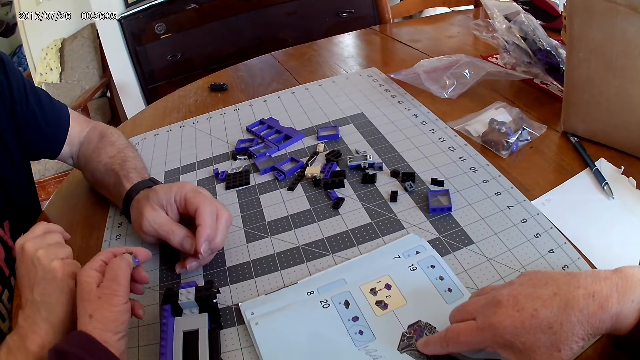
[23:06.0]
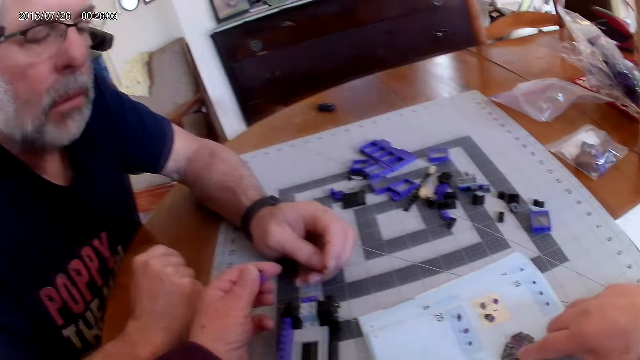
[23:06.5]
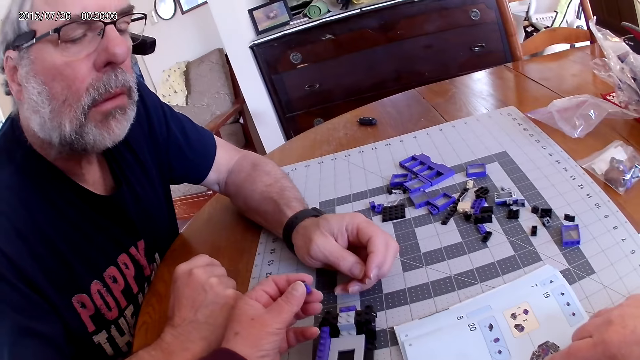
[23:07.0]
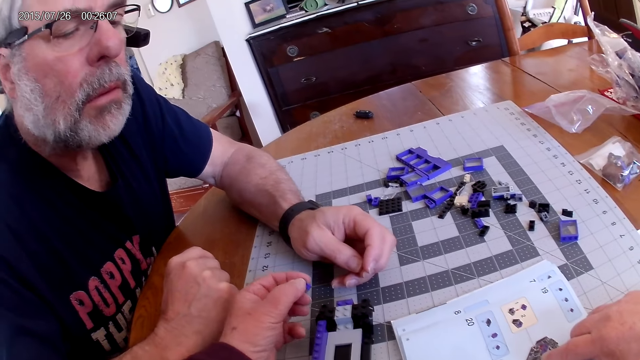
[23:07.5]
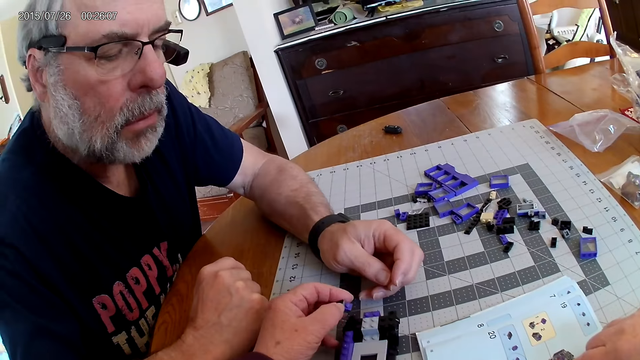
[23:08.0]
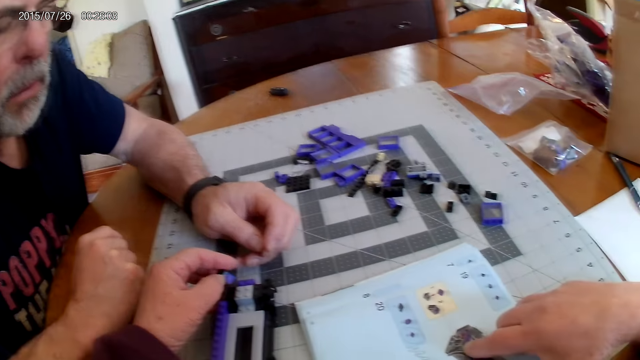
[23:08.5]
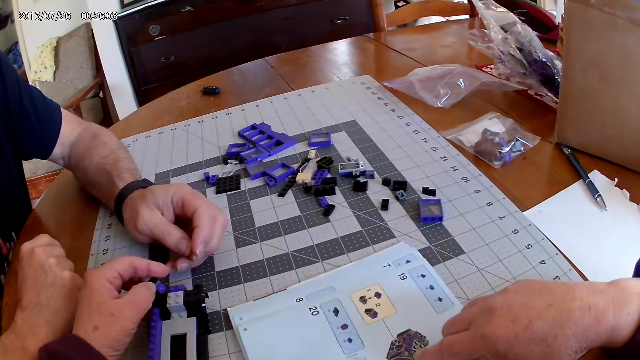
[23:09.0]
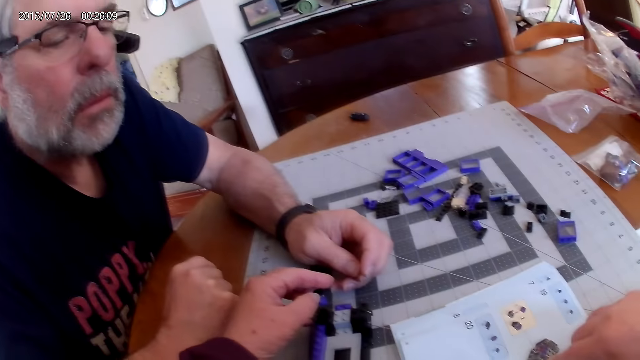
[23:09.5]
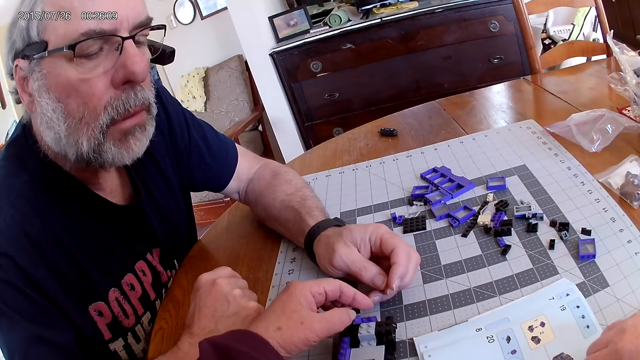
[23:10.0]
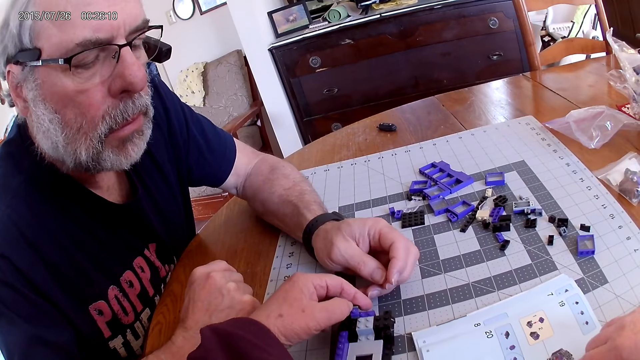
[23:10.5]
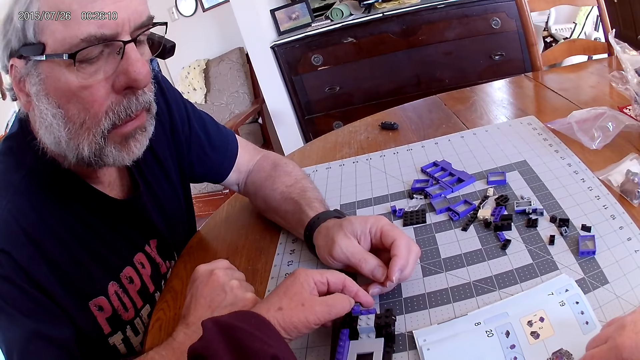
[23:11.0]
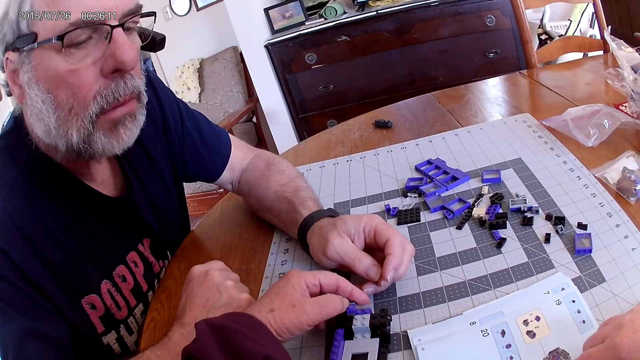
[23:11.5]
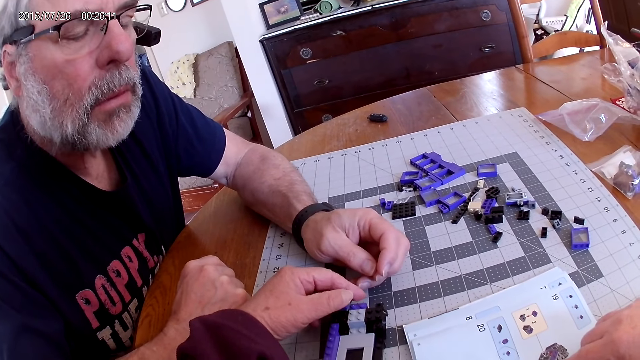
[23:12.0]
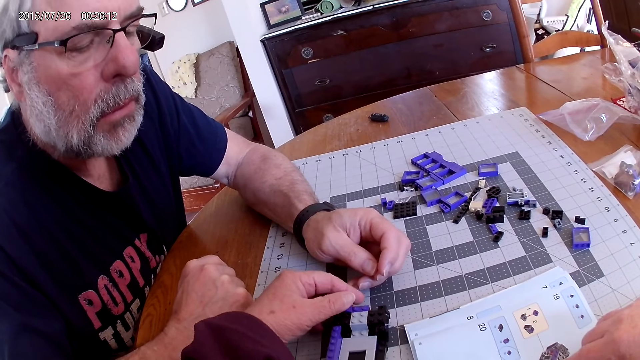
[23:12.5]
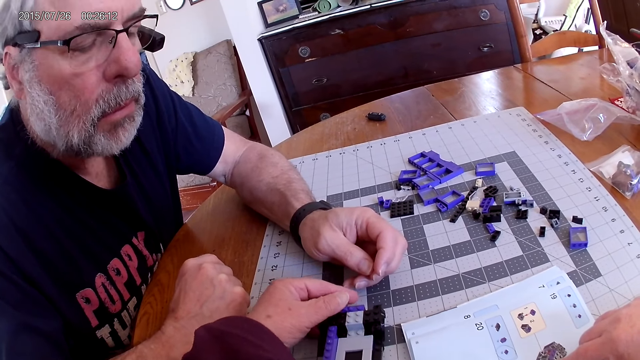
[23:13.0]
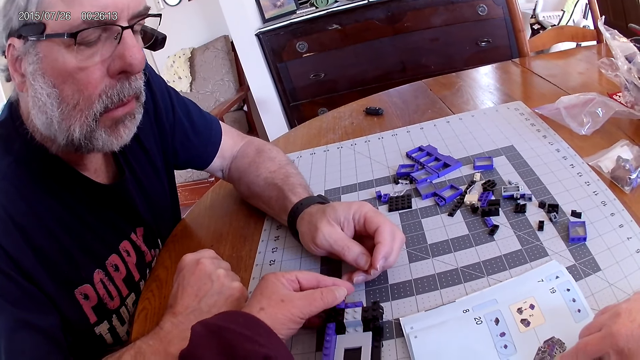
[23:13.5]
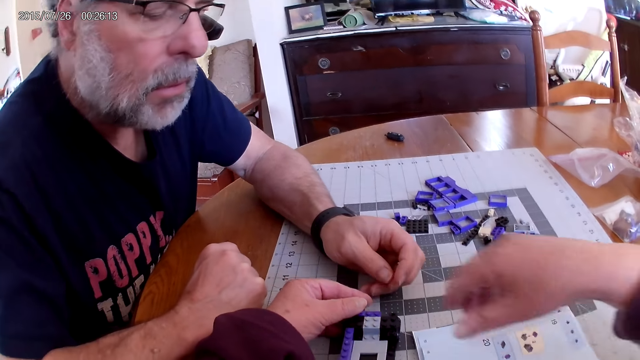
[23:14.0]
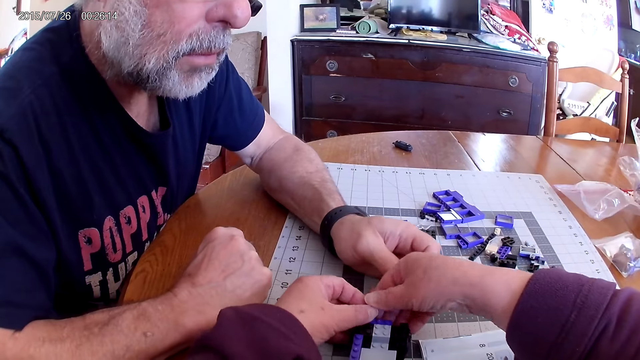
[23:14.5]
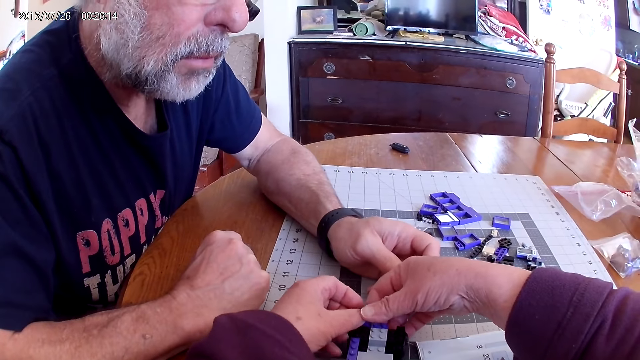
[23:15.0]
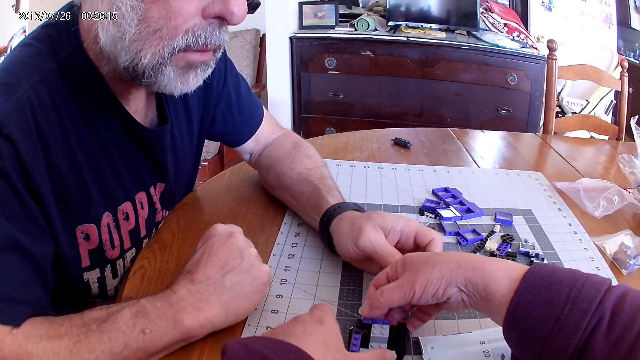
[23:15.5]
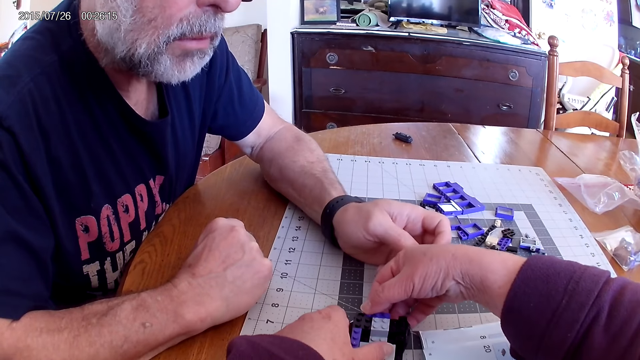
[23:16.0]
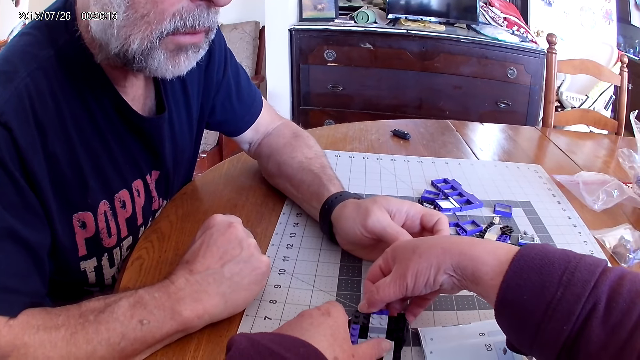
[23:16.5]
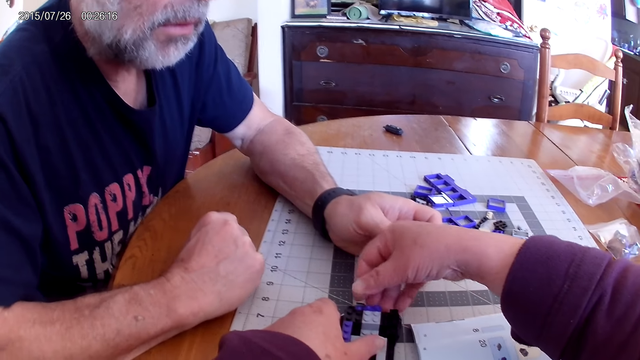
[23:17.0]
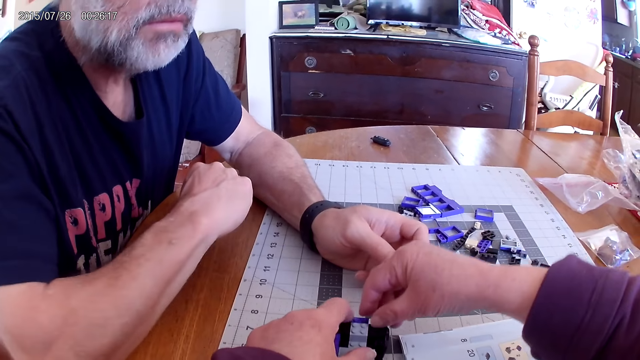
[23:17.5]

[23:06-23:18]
The camera wearer fixes the plastic model on the plastic model.

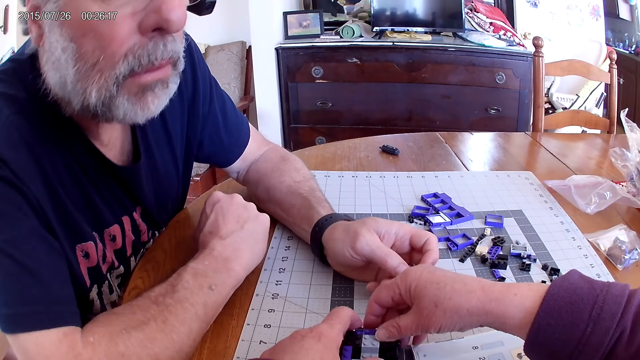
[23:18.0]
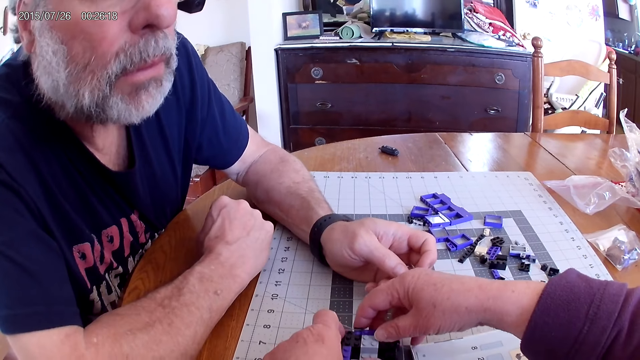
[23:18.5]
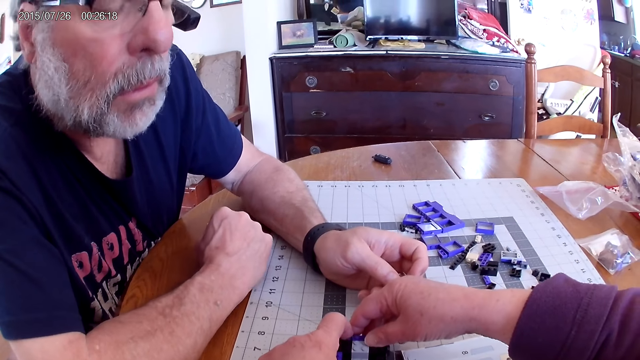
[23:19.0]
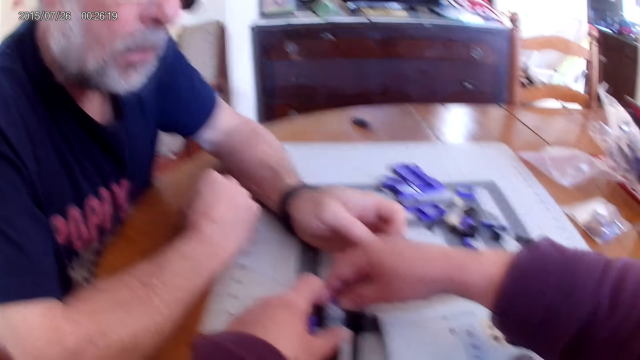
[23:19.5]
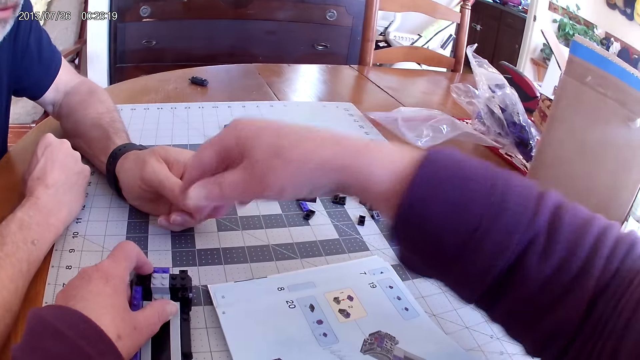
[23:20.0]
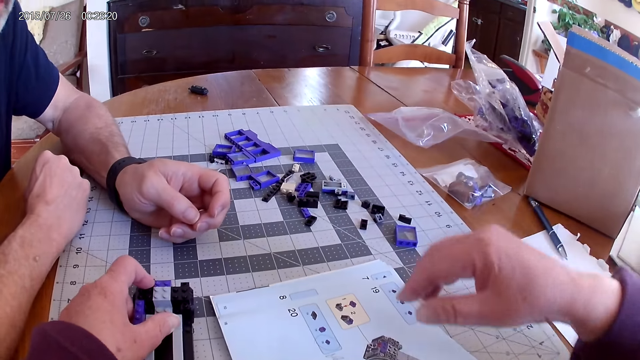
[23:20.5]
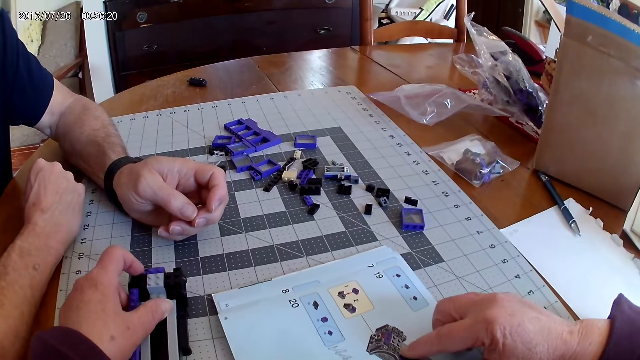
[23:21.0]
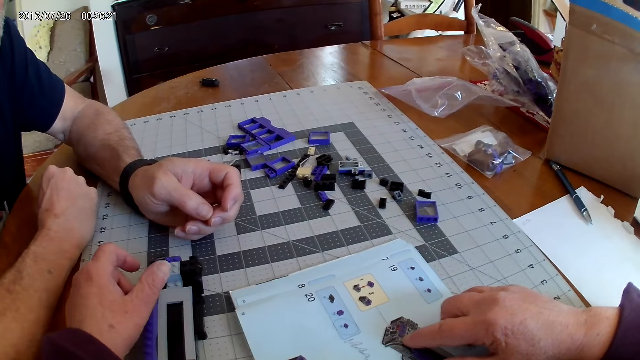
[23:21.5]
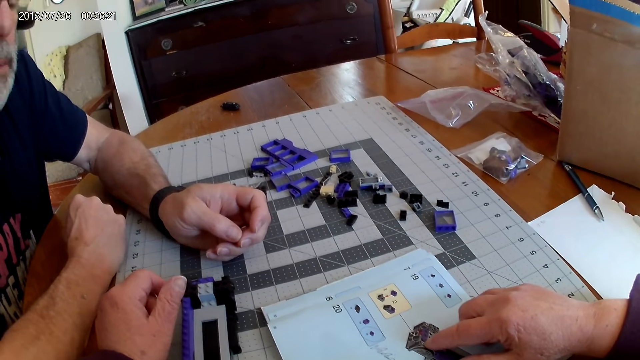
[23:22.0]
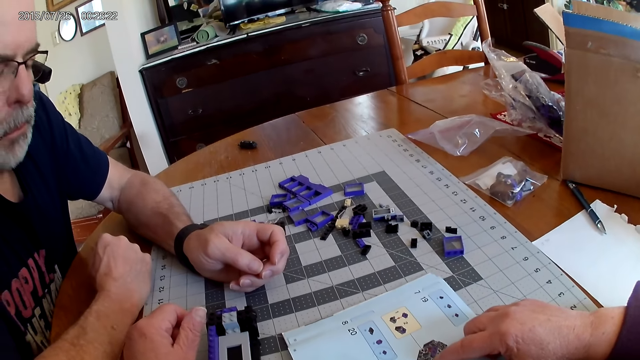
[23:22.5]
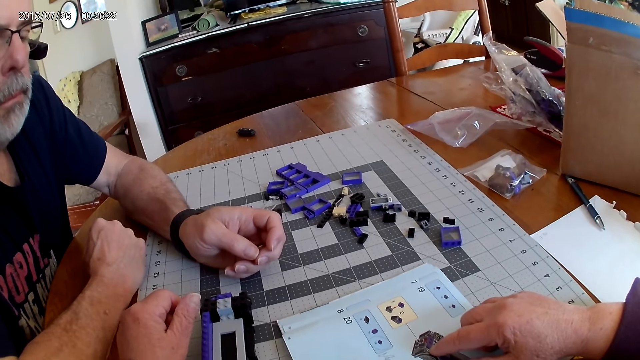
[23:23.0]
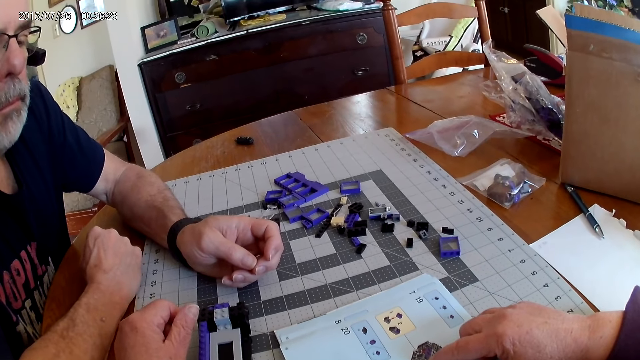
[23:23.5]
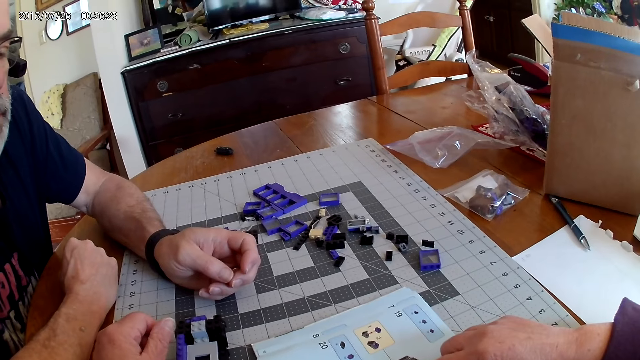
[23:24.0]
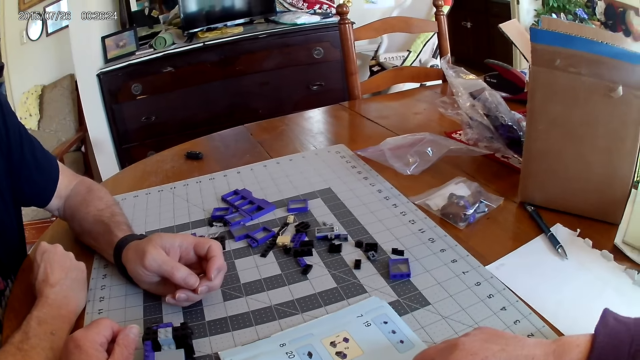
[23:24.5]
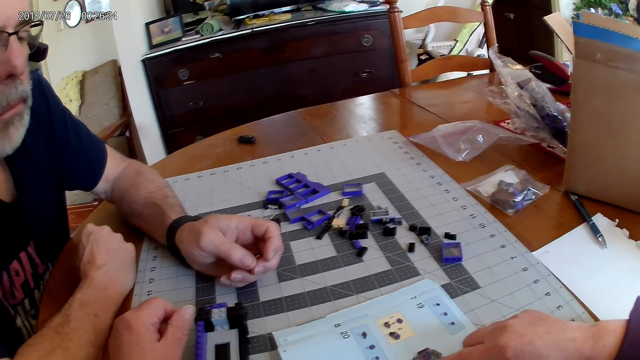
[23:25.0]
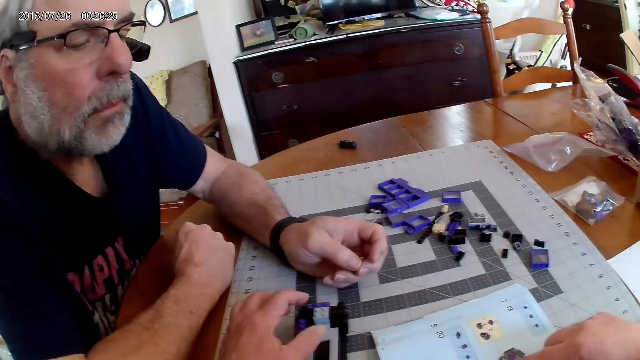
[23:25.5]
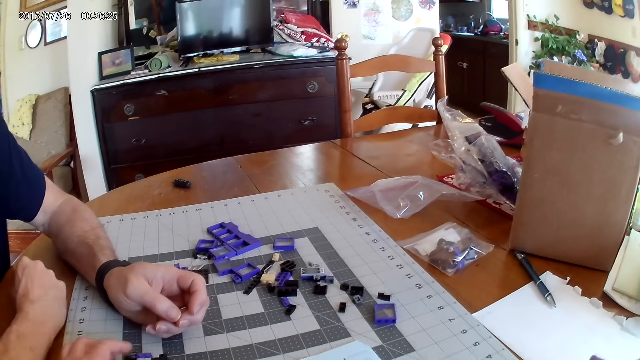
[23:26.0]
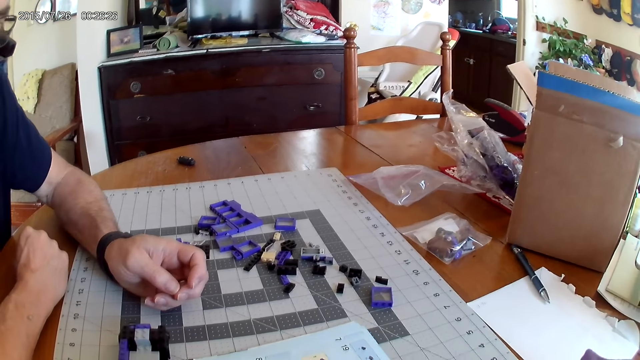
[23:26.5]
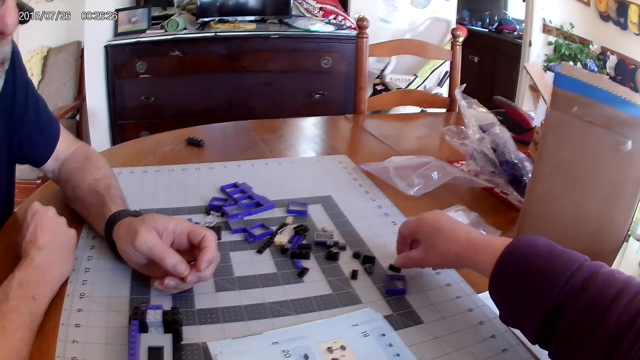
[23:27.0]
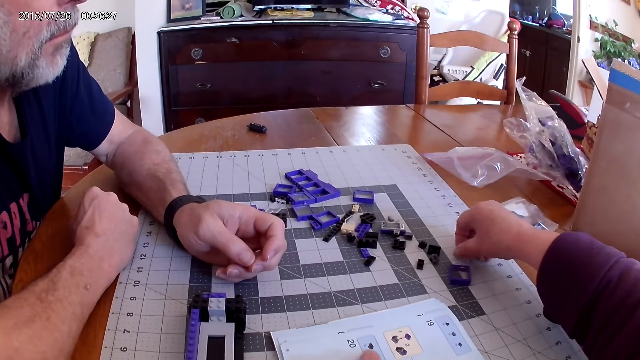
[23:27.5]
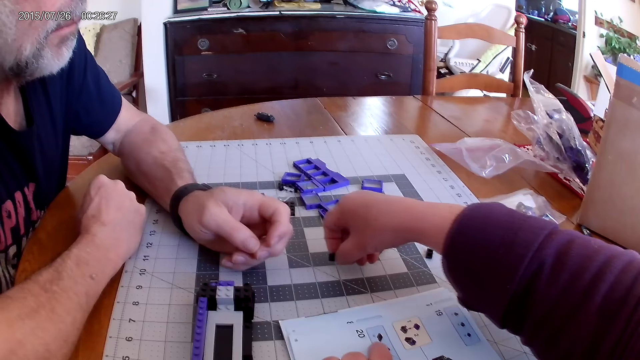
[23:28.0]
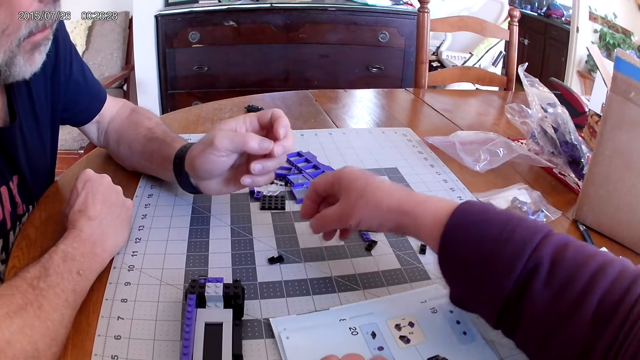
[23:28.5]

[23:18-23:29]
The camera wearer looks at the instructional manual book. They pick a plastic piece.
